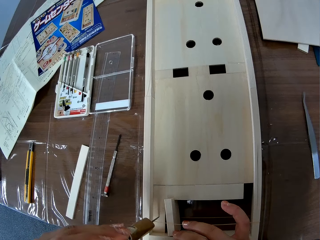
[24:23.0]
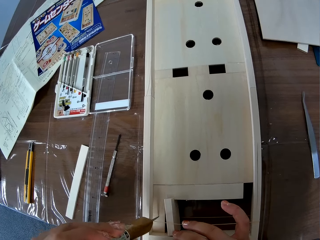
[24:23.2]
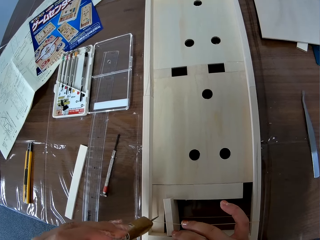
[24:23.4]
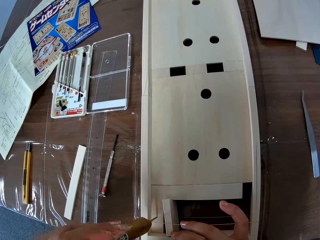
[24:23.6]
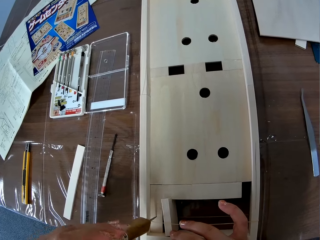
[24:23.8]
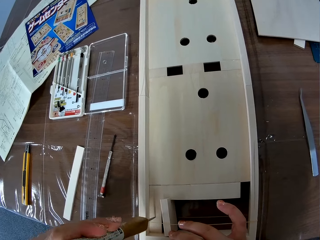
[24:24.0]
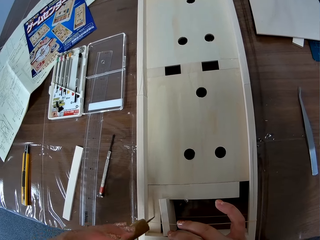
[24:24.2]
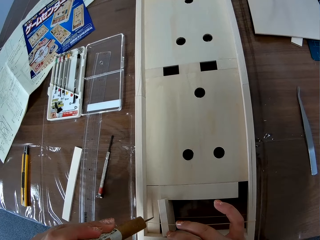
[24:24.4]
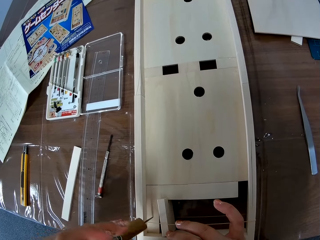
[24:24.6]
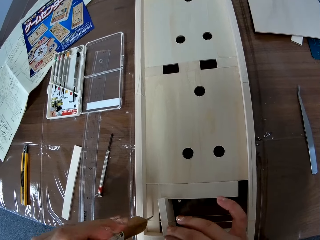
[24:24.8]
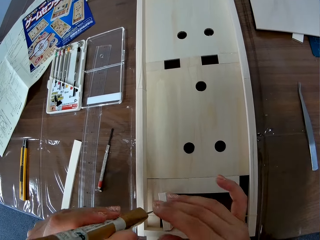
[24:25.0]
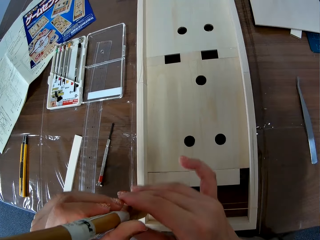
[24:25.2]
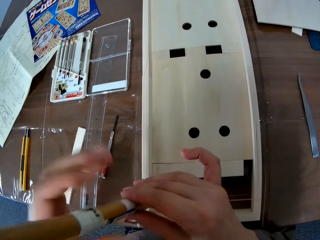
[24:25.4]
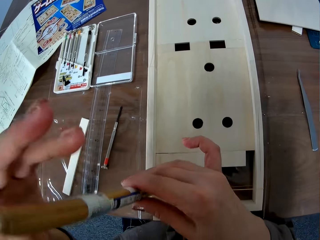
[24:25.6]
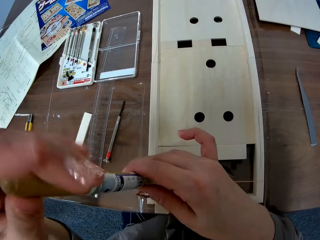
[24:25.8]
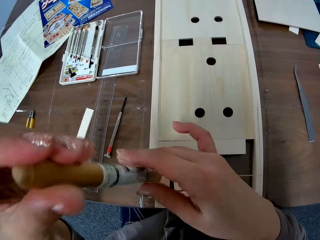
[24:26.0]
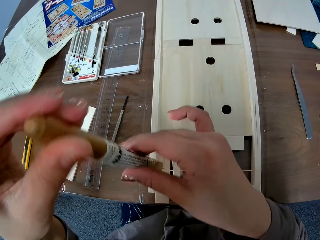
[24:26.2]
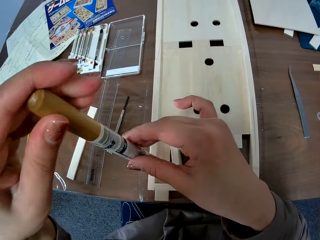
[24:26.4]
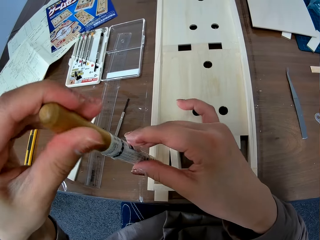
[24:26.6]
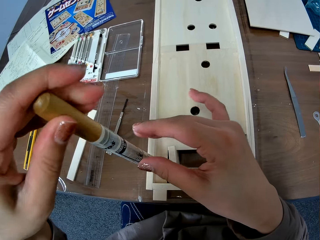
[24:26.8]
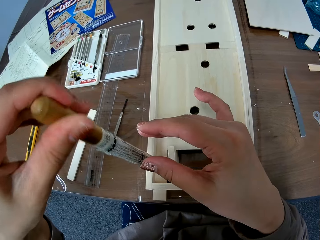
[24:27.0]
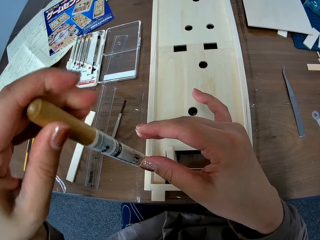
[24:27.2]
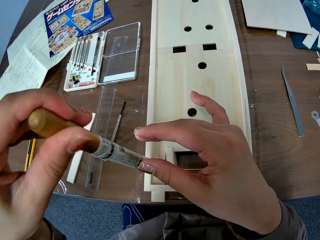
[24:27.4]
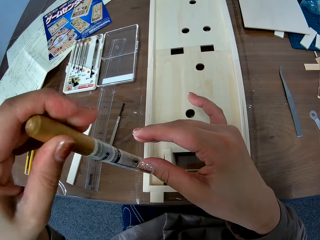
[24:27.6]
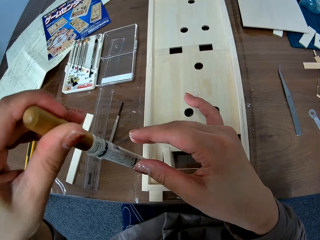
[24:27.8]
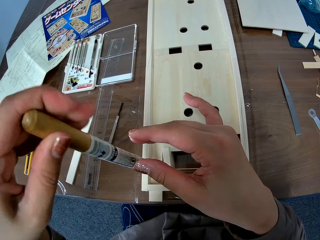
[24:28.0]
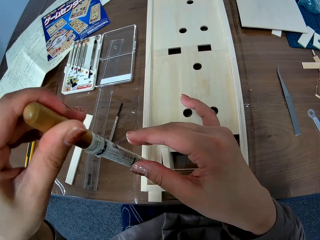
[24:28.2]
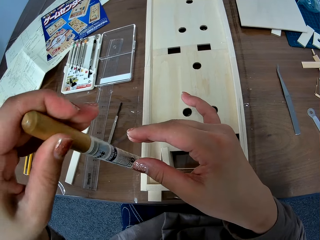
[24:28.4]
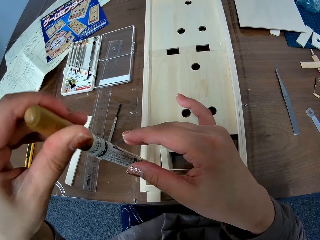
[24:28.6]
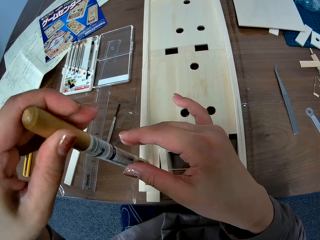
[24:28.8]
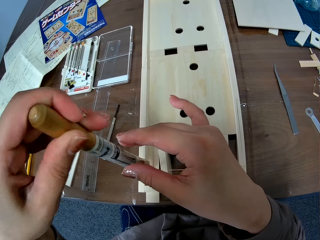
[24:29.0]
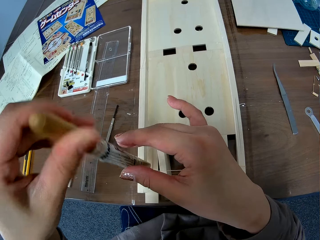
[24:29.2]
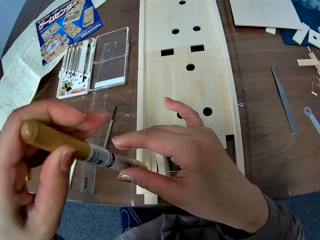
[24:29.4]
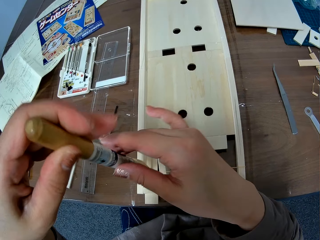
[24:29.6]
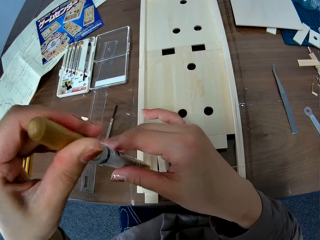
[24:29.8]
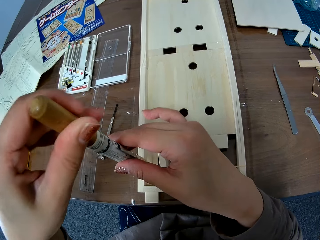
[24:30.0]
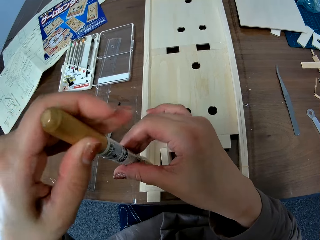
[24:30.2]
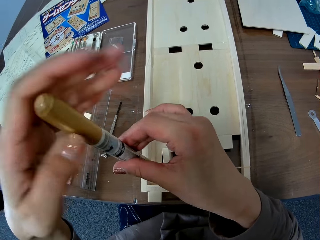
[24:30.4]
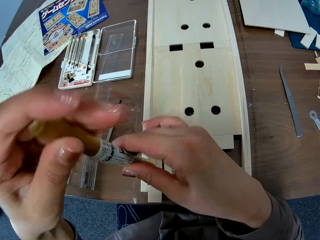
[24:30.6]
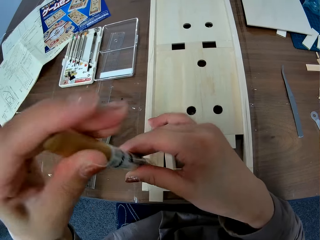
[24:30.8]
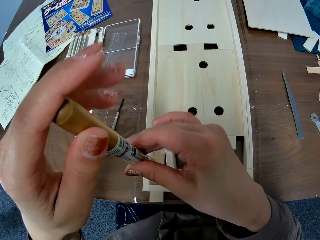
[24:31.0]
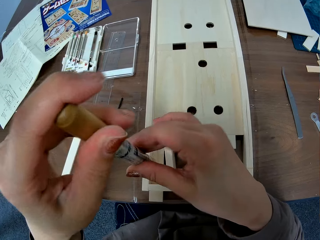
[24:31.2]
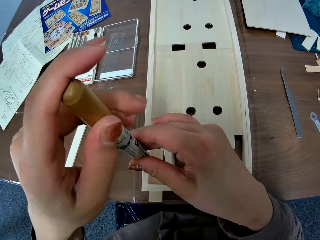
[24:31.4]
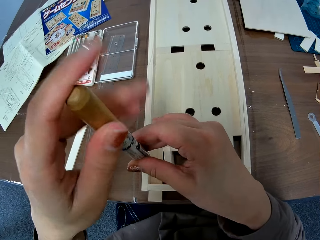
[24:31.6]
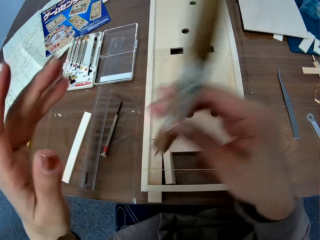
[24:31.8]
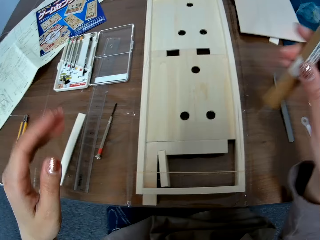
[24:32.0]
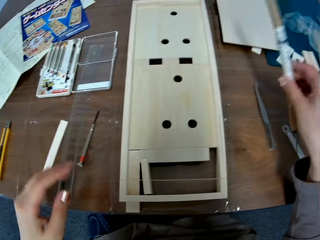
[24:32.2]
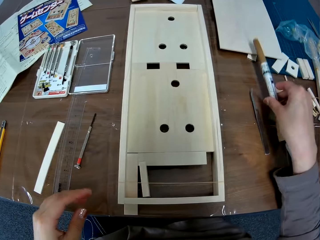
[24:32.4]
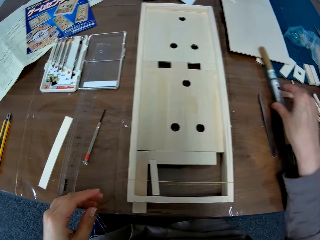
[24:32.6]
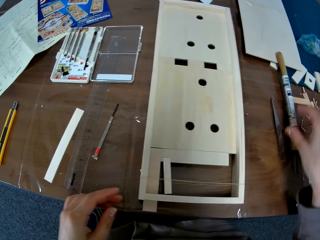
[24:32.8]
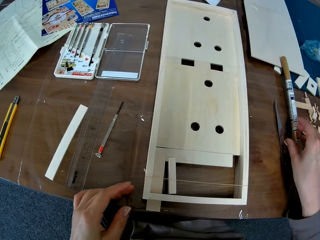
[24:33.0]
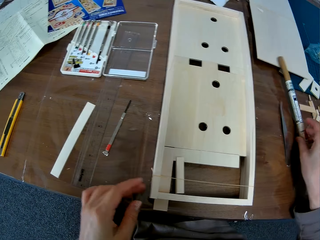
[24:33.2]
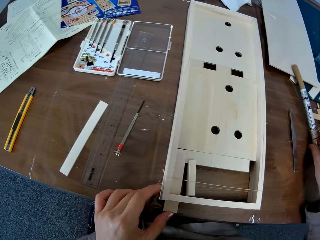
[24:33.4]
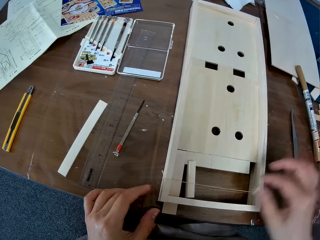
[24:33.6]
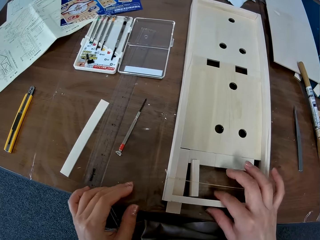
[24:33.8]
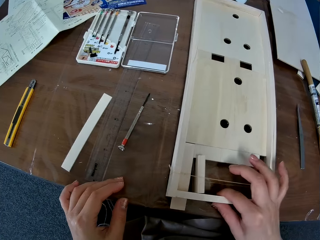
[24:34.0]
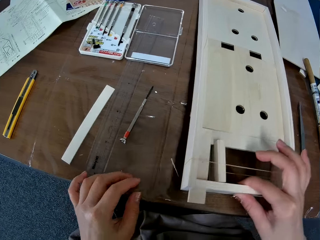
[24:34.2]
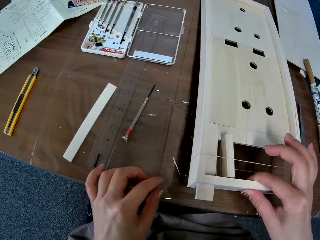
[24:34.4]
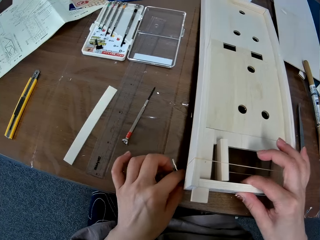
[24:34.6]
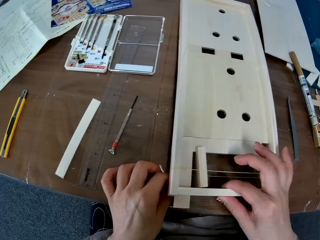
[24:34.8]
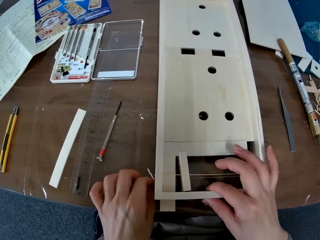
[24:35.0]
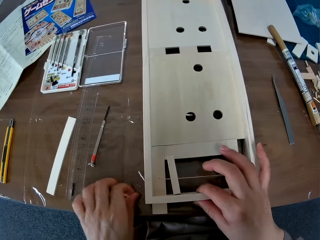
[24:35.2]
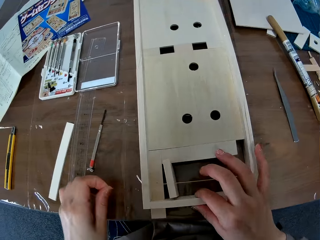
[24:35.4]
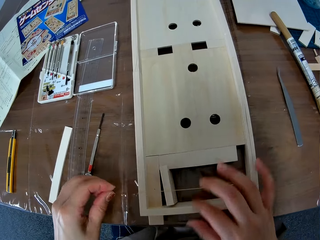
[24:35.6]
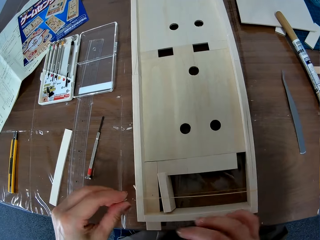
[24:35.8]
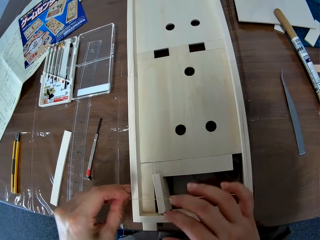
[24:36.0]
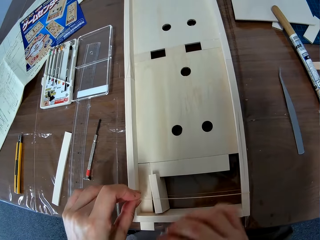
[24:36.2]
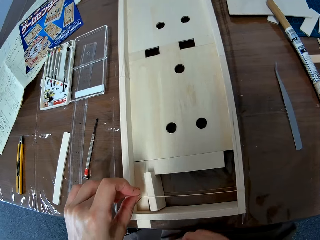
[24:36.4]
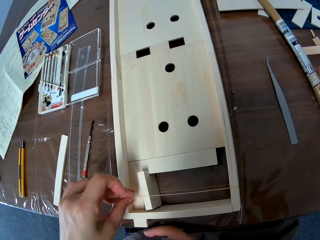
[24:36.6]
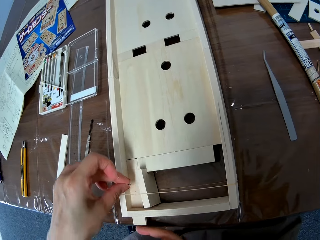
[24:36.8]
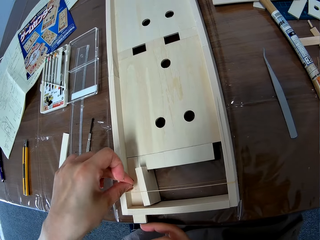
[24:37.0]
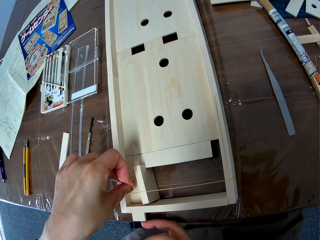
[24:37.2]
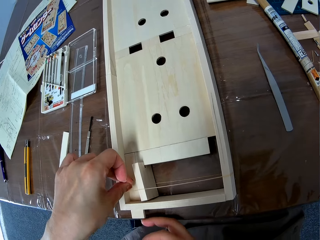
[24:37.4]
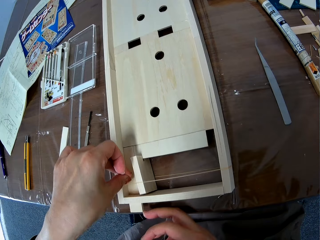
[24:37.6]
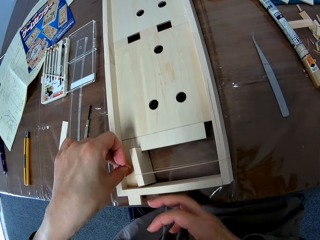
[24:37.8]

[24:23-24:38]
The camera wearer drops the wire rounding tool on the table with her right hand. She raises the wooden model on the table with her right hand. She picks up the screw under the wooden model with her left hand. She lowers the wooden model on the table. She puts the screw in her left hand on the wooden model.

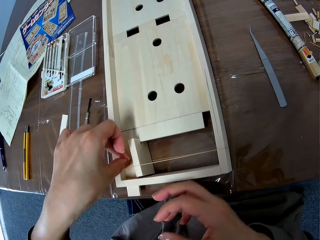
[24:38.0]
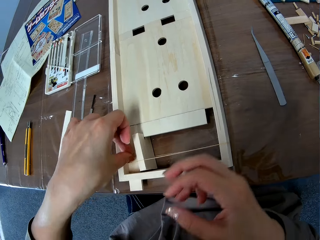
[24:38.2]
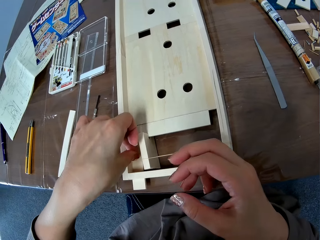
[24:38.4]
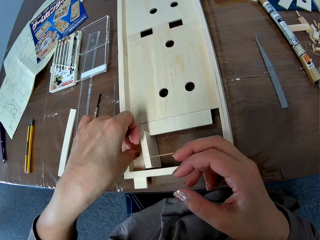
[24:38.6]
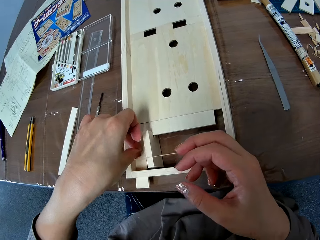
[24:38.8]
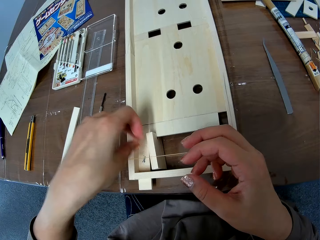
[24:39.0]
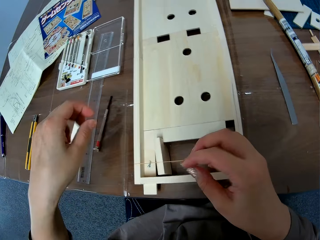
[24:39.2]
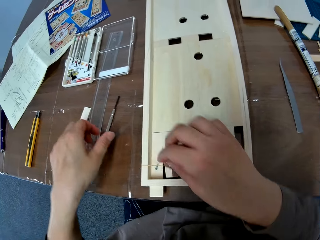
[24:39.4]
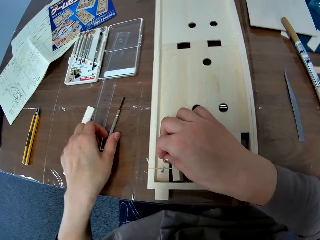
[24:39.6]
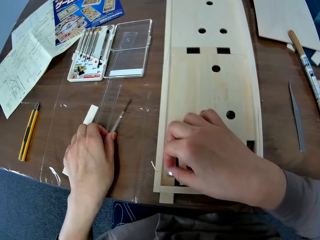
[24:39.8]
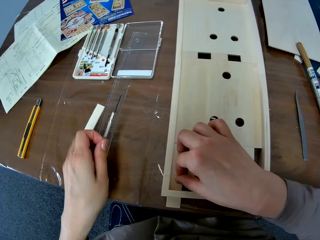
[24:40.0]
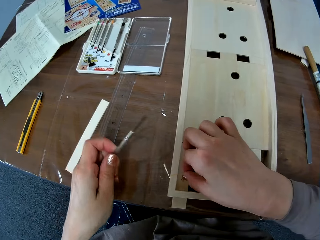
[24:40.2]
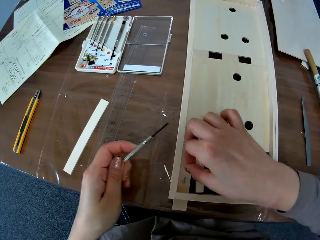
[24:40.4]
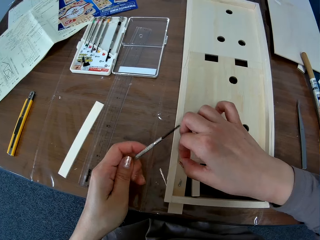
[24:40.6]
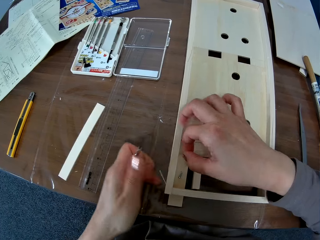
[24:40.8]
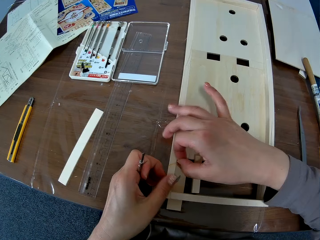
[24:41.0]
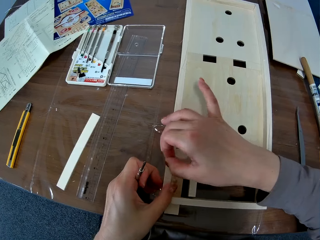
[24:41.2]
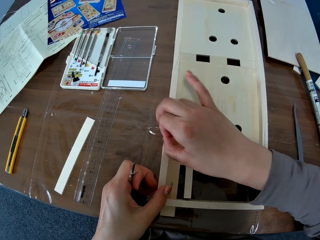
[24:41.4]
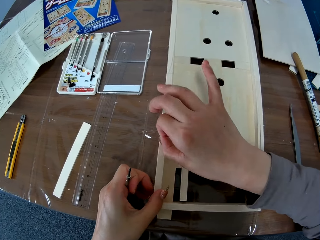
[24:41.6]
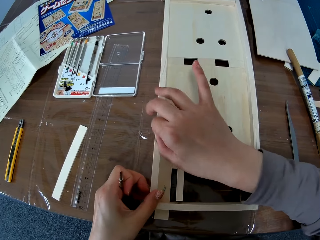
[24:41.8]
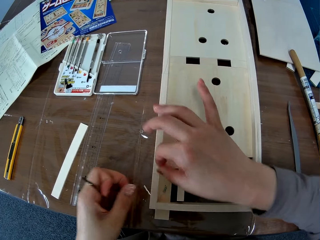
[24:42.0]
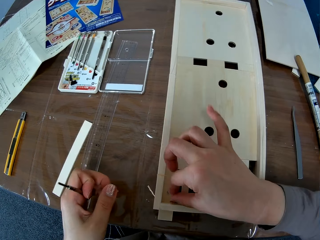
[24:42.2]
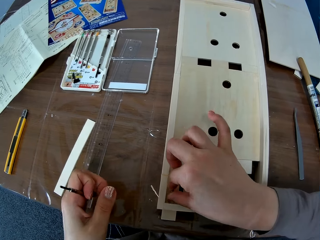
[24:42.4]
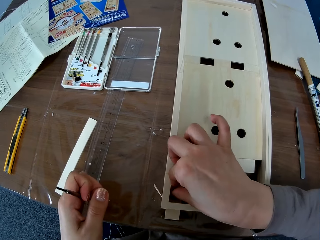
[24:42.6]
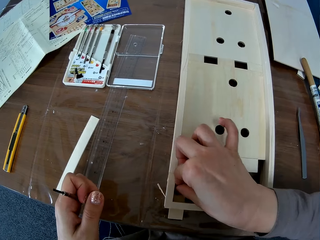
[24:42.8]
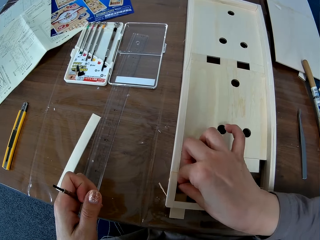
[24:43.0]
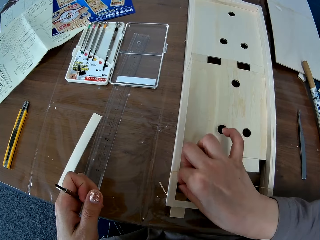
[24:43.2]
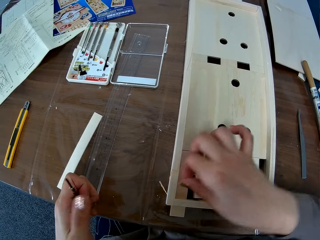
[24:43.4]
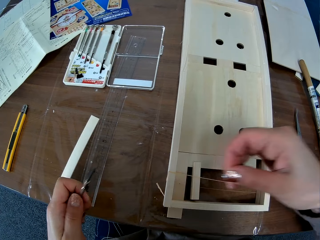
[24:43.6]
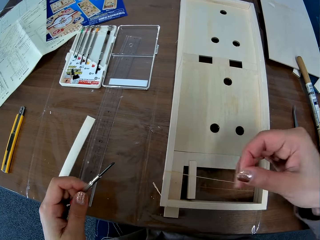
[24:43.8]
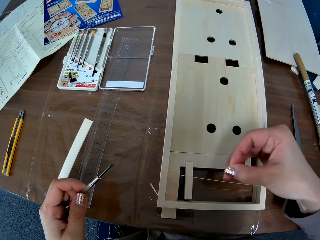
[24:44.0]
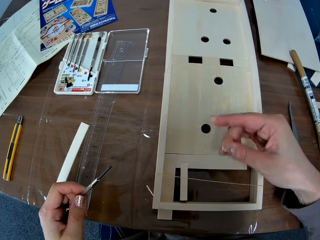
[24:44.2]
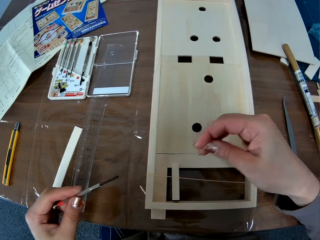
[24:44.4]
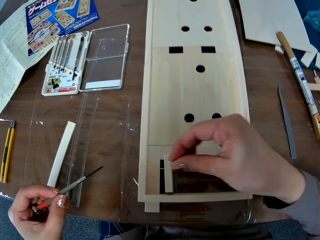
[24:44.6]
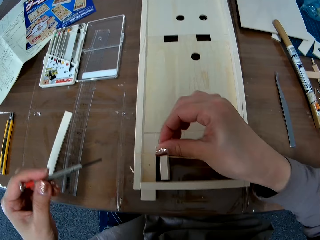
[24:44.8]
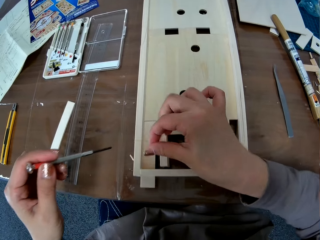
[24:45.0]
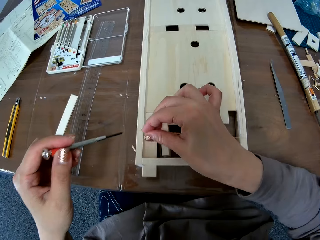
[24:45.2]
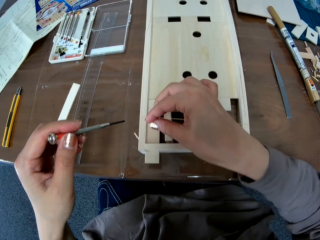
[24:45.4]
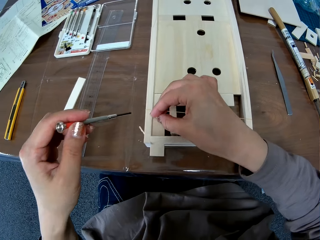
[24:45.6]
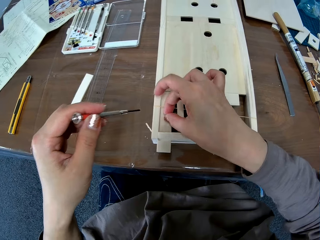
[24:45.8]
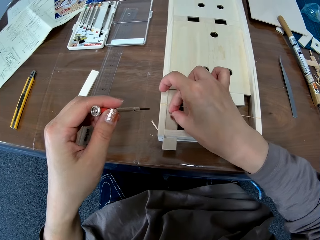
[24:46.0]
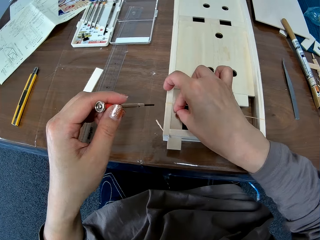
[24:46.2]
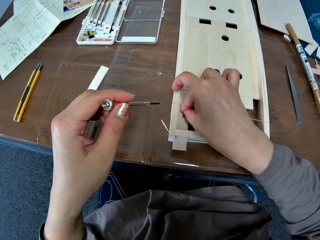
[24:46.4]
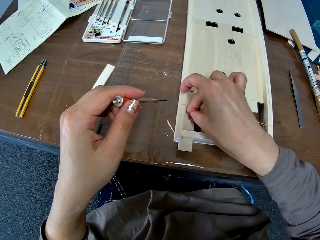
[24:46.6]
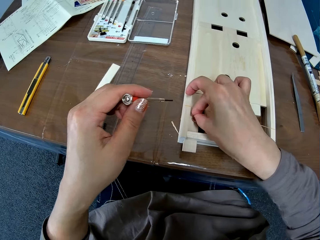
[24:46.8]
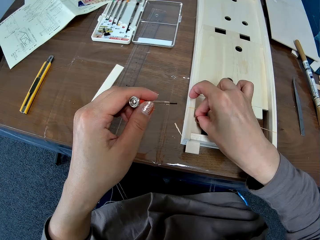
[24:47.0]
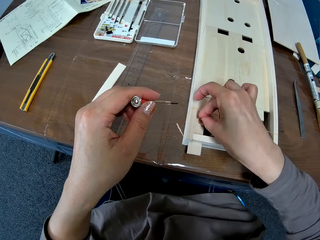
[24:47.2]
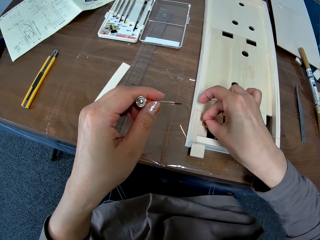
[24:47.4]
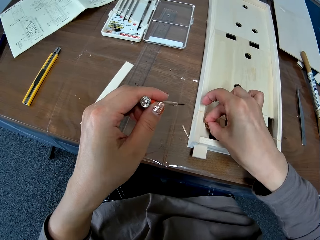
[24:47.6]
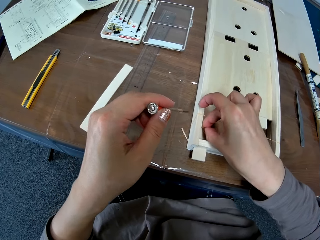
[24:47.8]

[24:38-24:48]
The camera wearer fixes the bolt in the hole over the piece of wood. She picks up the screw on the wooden model with her right hand. She picks up the aluminum screwdriver on the table with her left hand. She picks up the screw. She fixes the bolt on the piece of wood with the screw.
